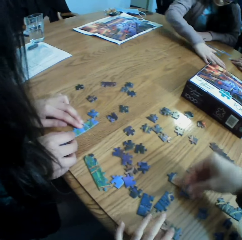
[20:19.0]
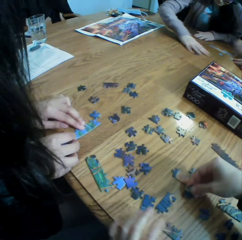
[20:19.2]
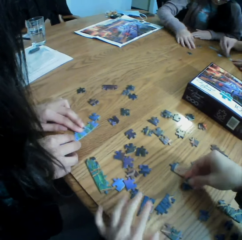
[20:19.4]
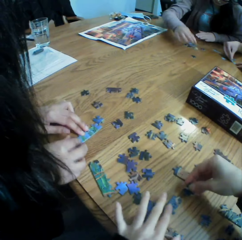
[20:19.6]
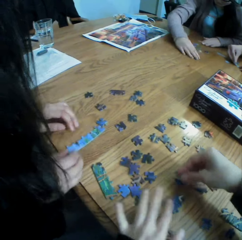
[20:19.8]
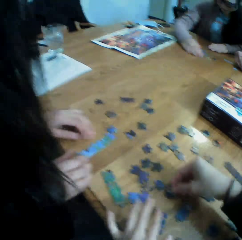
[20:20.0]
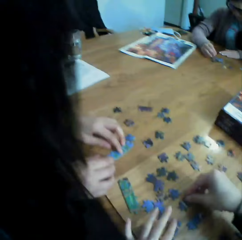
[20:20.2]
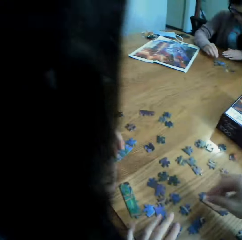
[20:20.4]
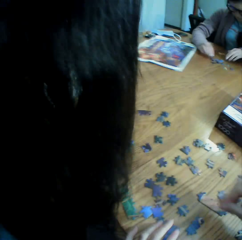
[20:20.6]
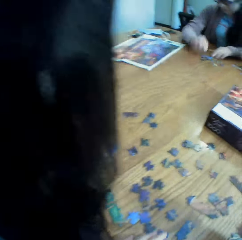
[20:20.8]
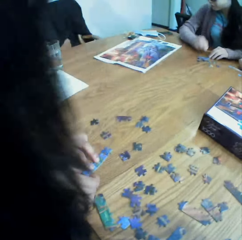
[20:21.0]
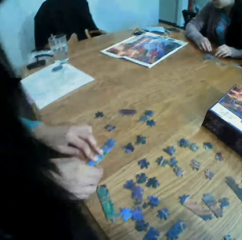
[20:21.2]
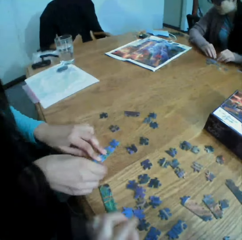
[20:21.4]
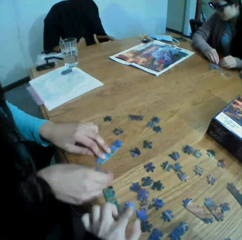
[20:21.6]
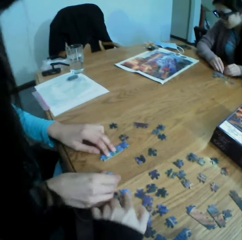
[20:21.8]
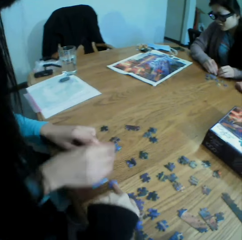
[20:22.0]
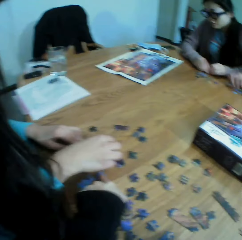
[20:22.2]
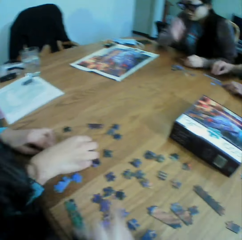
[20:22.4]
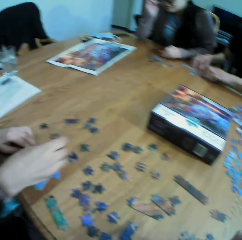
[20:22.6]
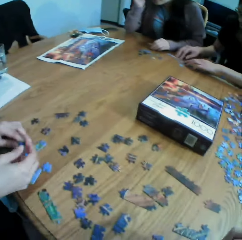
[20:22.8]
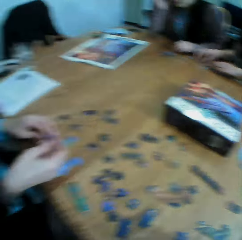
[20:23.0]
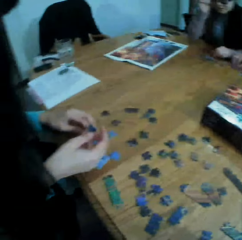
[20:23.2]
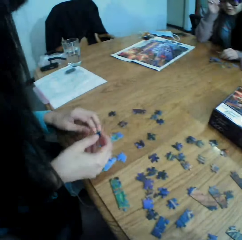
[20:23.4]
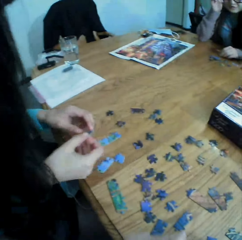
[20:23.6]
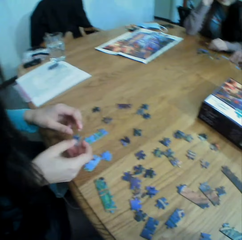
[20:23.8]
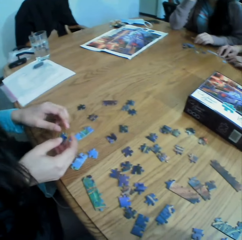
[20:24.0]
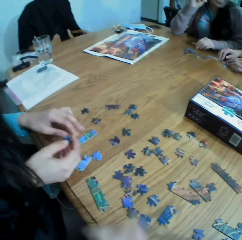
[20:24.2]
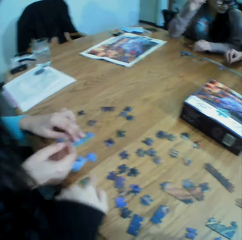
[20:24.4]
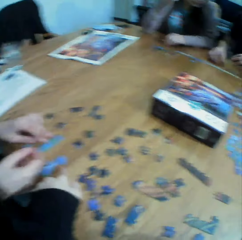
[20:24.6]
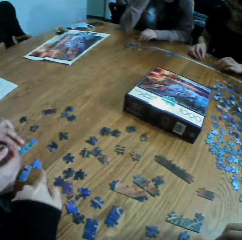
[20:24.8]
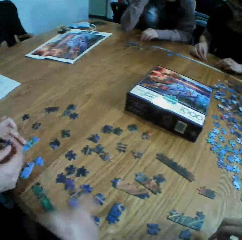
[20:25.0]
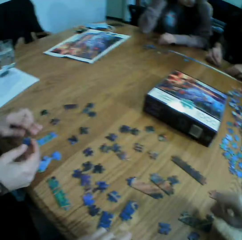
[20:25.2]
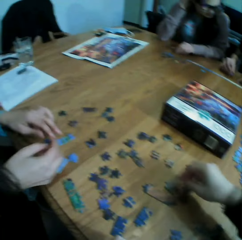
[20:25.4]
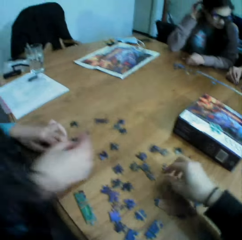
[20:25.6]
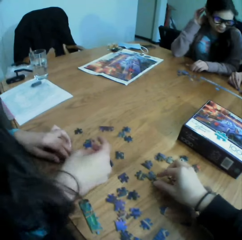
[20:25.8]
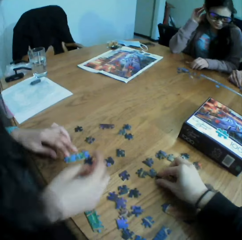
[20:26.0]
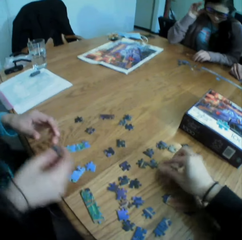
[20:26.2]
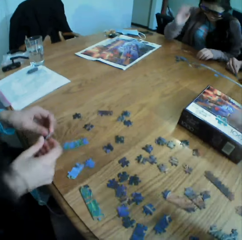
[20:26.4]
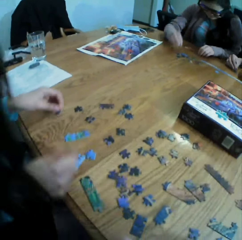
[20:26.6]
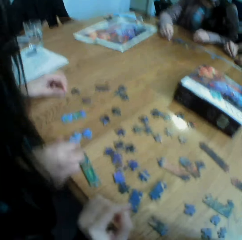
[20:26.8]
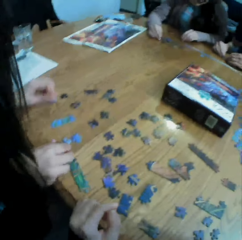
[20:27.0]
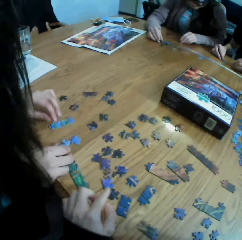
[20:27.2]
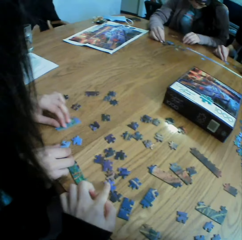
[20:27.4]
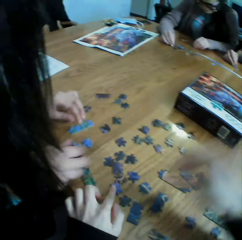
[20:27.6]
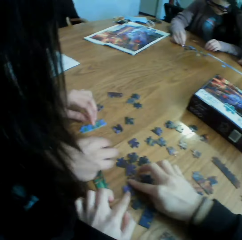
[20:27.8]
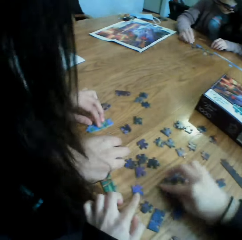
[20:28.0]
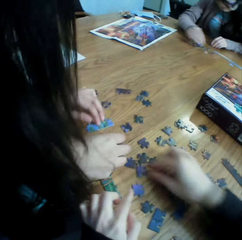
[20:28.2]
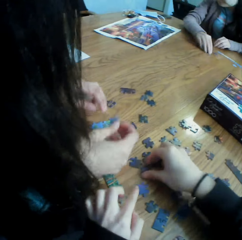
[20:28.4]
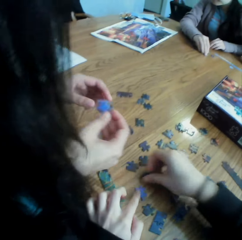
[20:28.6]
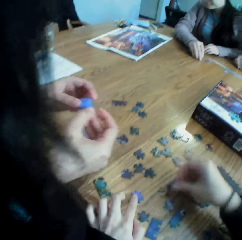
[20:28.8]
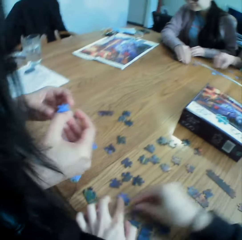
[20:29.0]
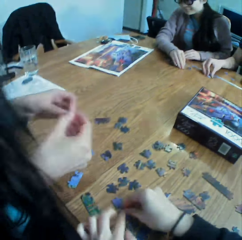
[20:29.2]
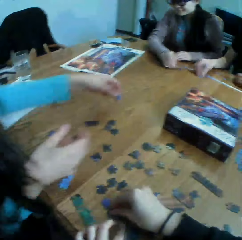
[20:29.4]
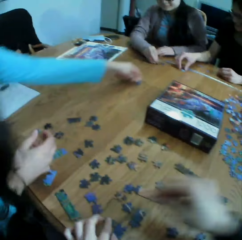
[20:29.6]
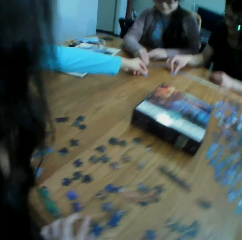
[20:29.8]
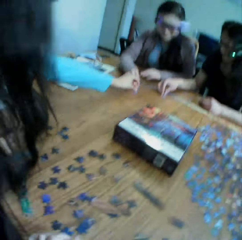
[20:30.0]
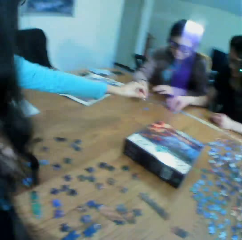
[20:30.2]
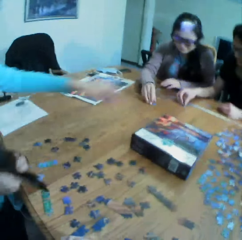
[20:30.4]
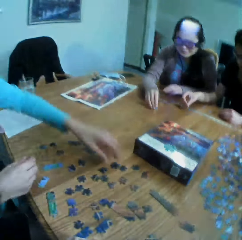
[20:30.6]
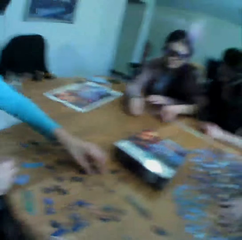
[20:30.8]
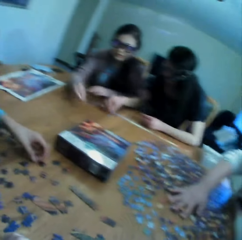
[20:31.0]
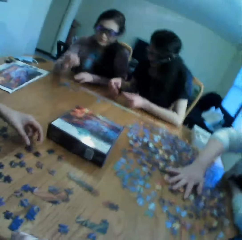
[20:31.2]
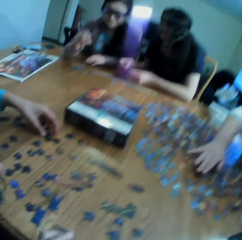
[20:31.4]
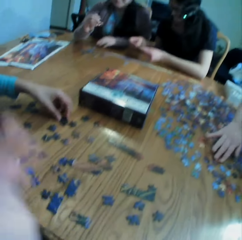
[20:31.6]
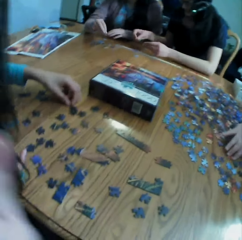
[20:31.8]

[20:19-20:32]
The camera wearer moves the puzzle on the table. They look at the table. They move the puzzle on the table. They look at the table. They point at the puzzle on the table. They touch a puzzle. They move the puzzle on the table. A lady gives another lady the jigsaw clipart. The camera wearer looks at a woman.

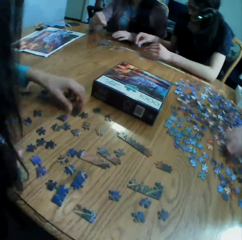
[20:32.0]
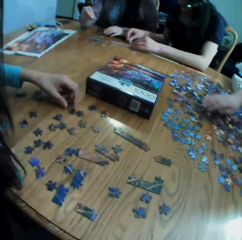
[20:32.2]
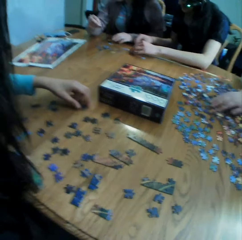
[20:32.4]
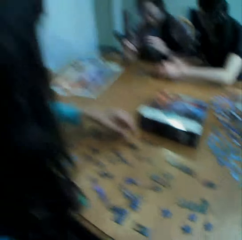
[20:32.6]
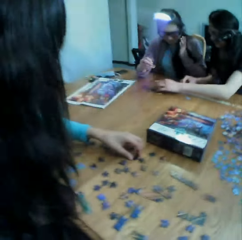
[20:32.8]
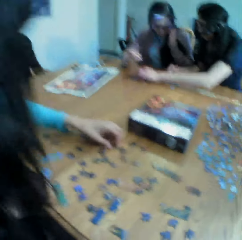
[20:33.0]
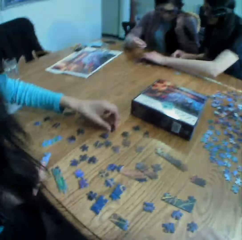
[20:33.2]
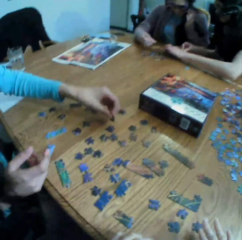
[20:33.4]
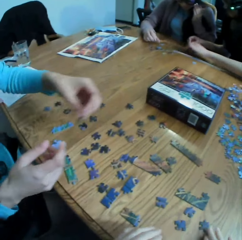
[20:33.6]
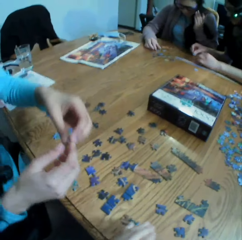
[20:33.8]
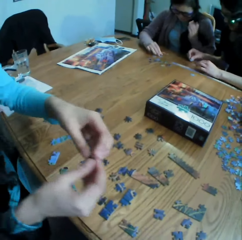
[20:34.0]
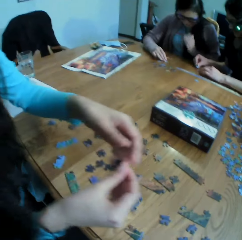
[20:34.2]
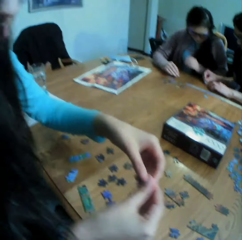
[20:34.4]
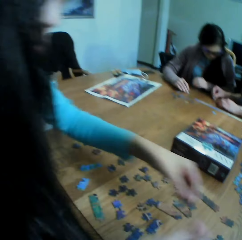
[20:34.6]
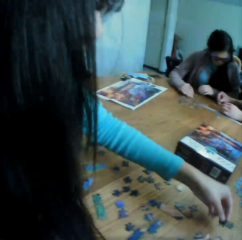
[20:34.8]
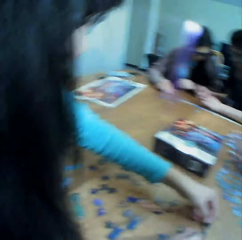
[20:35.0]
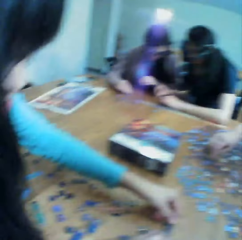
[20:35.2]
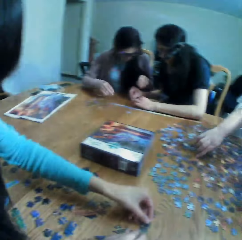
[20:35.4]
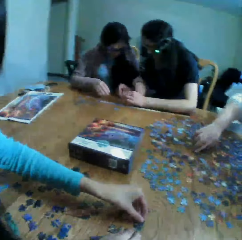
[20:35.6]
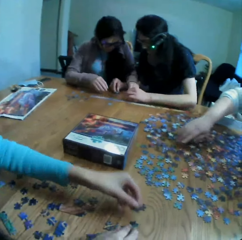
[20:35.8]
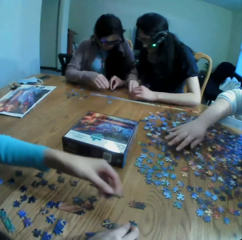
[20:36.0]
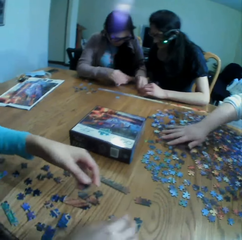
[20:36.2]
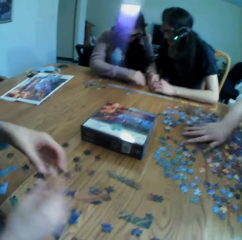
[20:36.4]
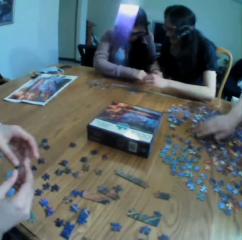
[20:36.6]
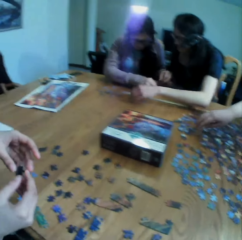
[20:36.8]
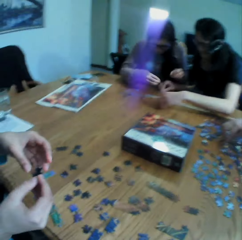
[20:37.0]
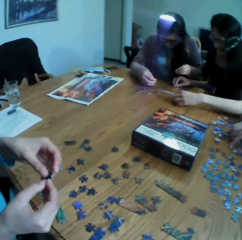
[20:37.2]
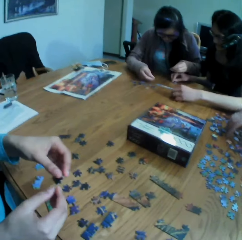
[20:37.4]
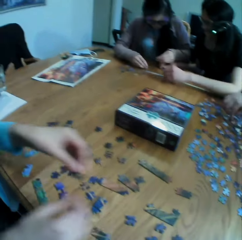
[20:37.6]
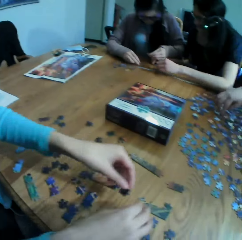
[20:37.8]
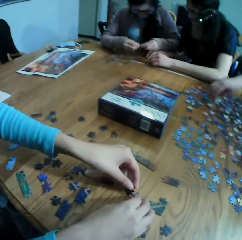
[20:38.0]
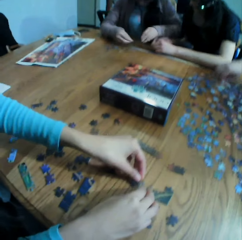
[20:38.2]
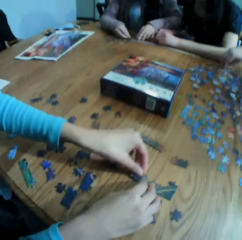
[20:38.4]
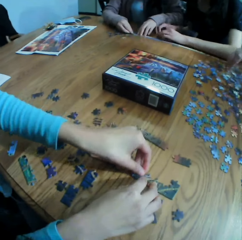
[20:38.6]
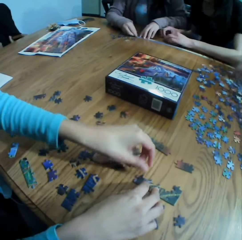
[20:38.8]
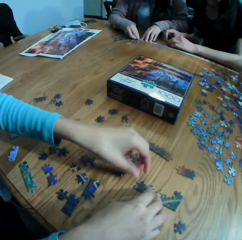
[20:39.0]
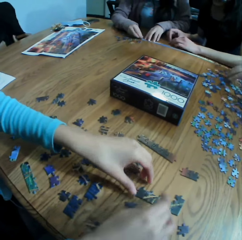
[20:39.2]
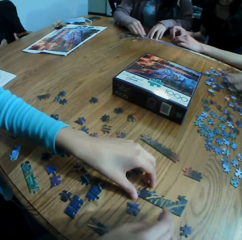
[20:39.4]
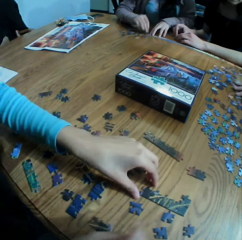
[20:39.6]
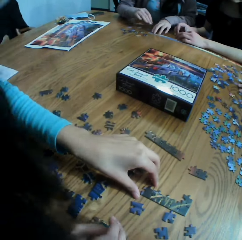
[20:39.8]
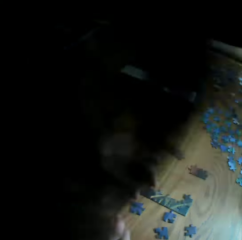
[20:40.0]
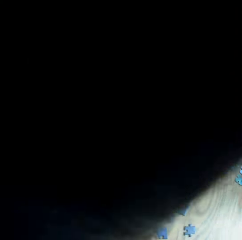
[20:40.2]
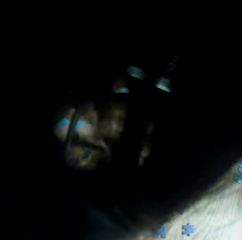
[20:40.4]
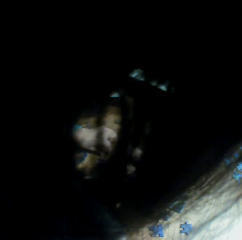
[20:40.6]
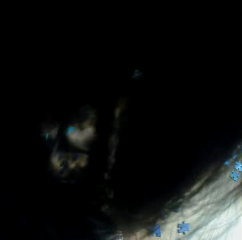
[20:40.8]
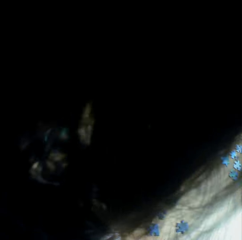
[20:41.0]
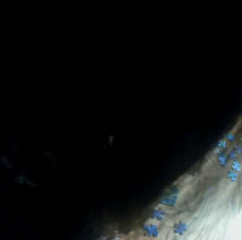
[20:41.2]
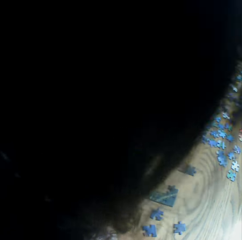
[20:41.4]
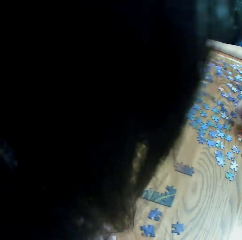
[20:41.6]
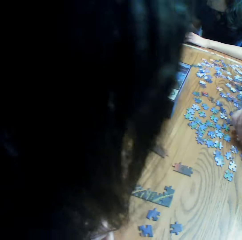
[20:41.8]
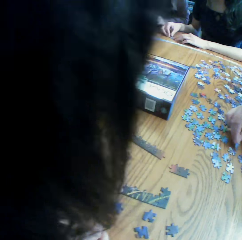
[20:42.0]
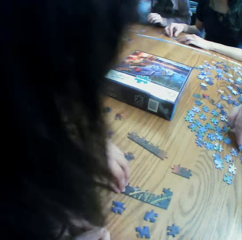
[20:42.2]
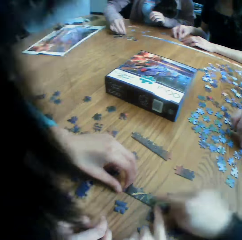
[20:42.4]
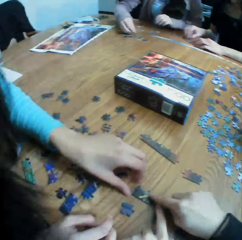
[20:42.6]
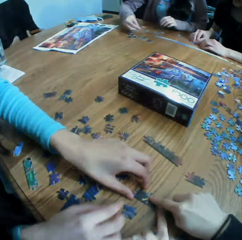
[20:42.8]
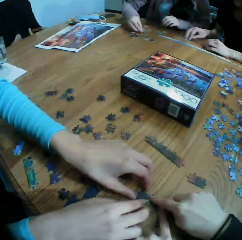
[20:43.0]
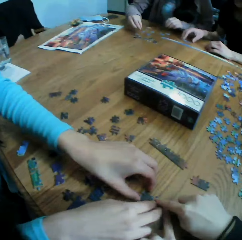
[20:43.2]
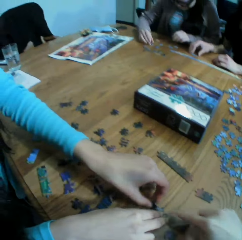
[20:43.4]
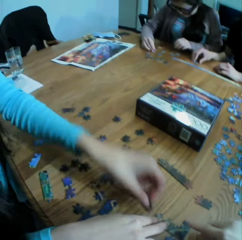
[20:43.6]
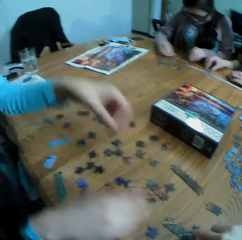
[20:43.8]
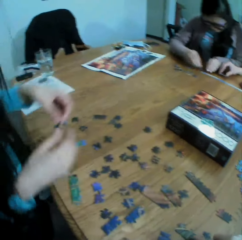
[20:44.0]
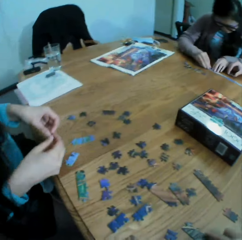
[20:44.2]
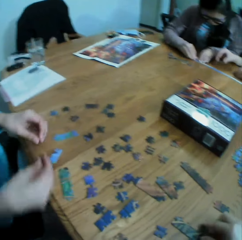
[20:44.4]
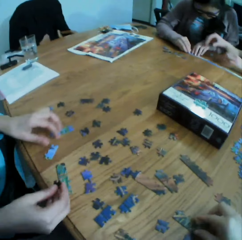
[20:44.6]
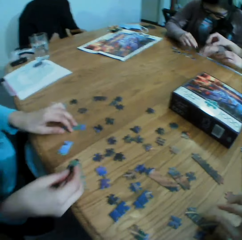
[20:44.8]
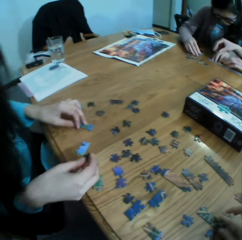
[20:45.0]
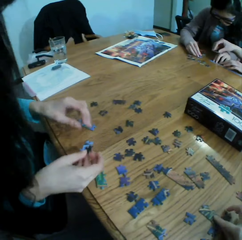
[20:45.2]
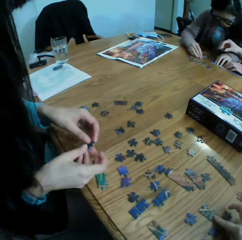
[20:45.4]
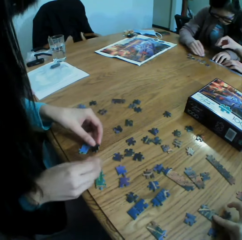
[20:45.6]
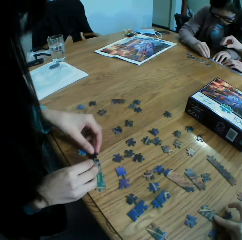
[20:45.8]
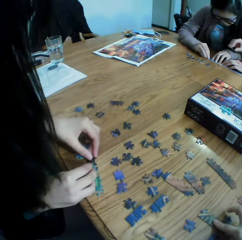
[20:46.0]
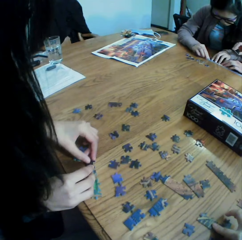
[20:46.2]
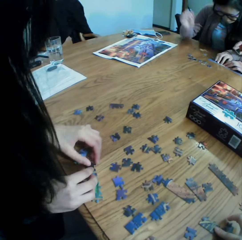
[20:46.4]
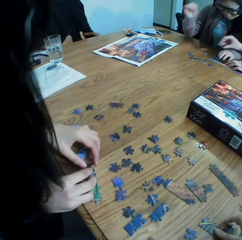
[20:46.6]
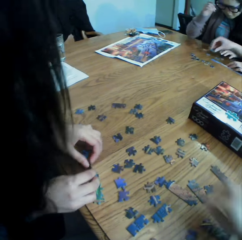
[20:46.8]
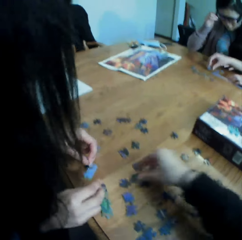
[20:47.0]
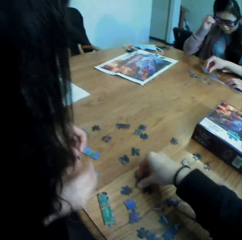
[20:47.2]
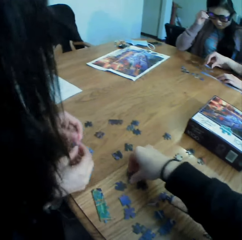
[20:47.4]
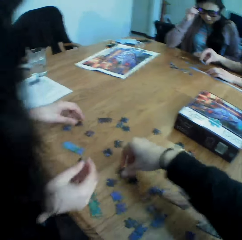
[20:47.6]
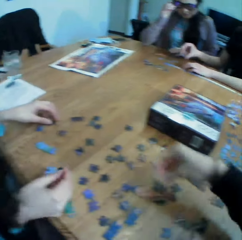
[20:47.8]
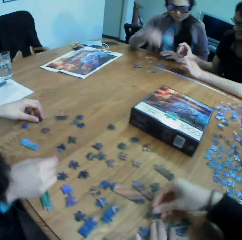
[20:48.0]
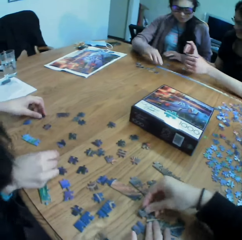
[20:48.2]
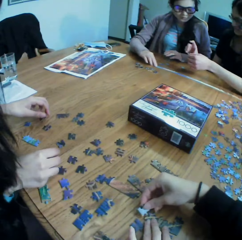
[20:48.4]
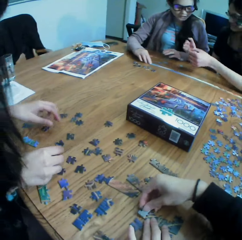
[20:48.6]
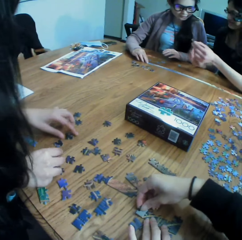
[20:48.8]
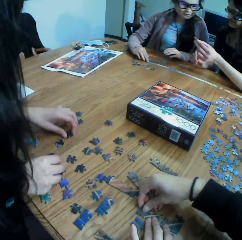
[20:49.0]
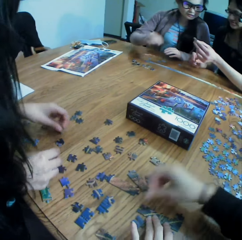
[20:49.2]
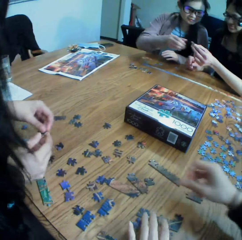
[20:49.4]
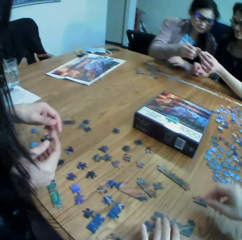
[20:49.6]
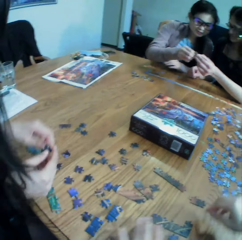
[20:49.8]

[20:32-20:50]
The camera wearer converses with the colleagues. They move the hand on the table. They talk to the colleagues. A lady plays the jigsaw puzzle. The lady talks to the camera wearer and moves in front of the camera wearer. The camera wearer points at the puzzle on the table. They look at the lady. The lady plays the jigsaw puzzle. The camera wearer takes a puzzle. They join the puzzle. They play the jigsaw puzzle with the lady.
